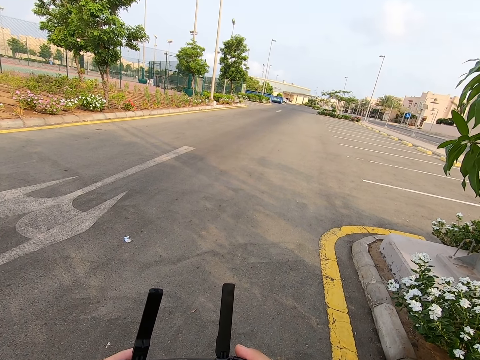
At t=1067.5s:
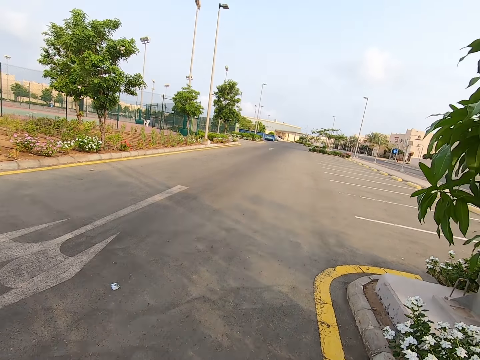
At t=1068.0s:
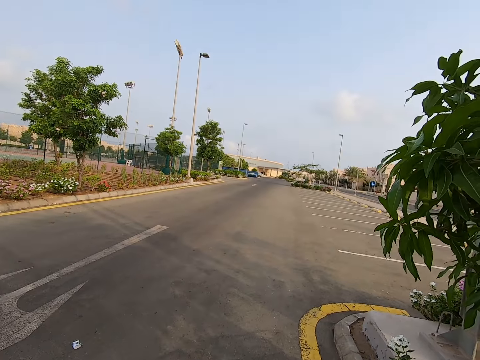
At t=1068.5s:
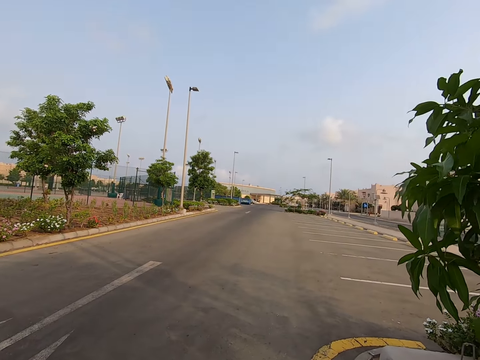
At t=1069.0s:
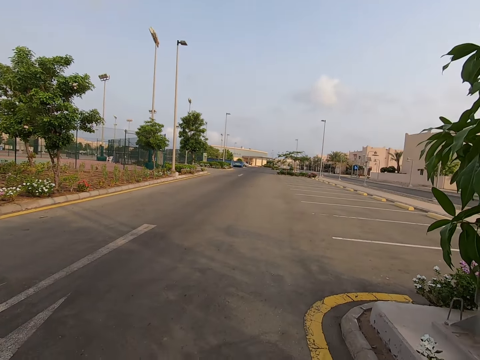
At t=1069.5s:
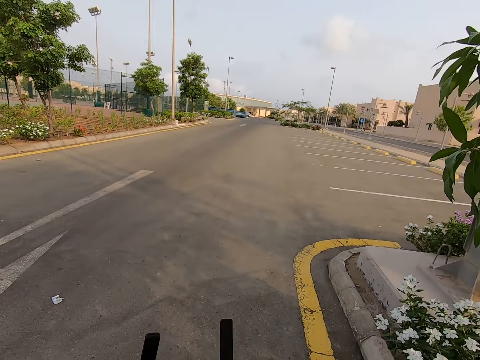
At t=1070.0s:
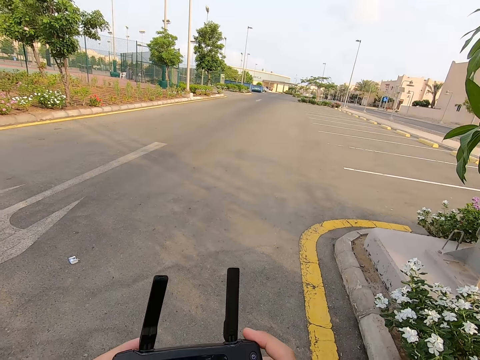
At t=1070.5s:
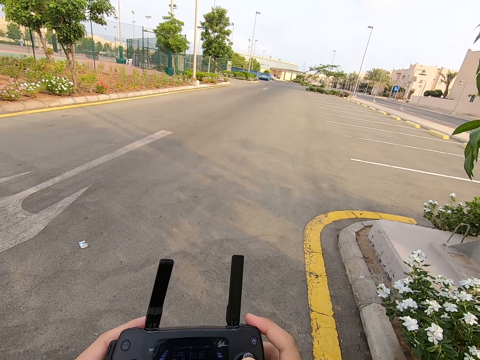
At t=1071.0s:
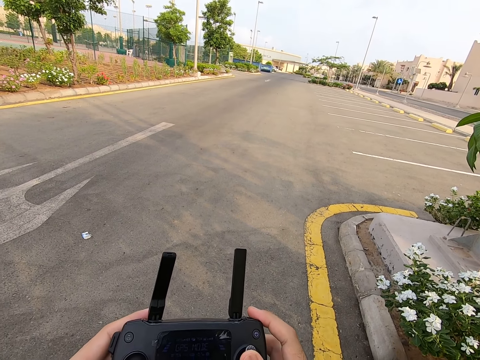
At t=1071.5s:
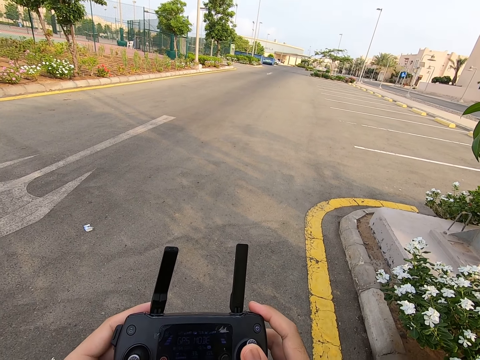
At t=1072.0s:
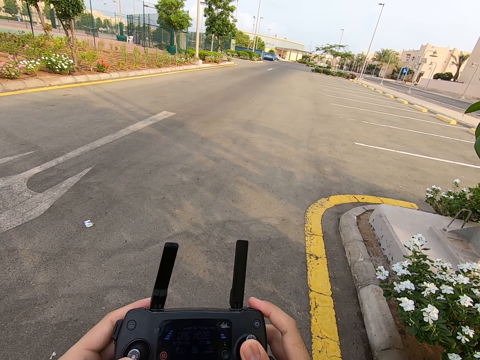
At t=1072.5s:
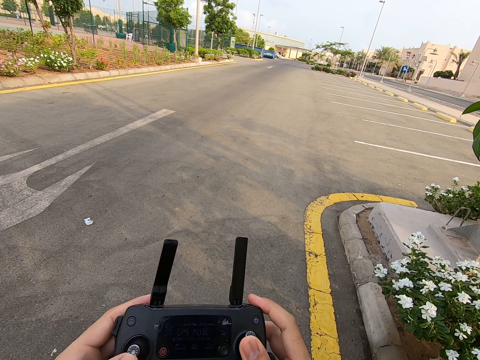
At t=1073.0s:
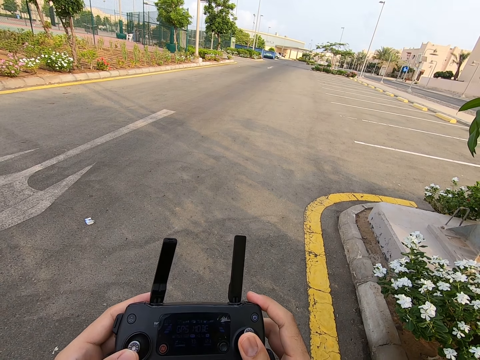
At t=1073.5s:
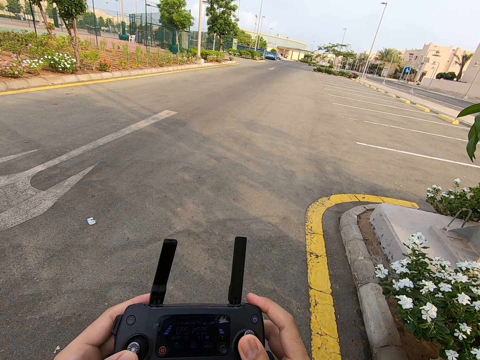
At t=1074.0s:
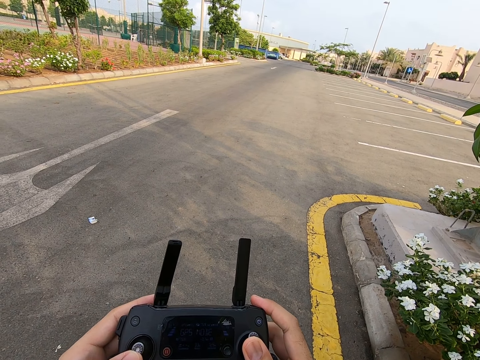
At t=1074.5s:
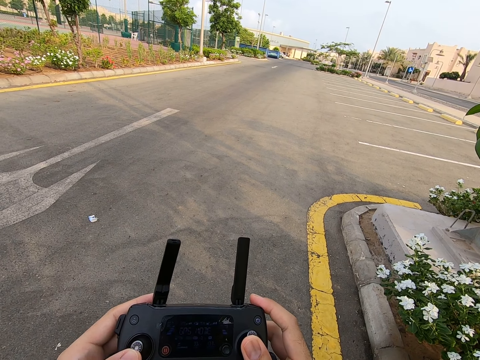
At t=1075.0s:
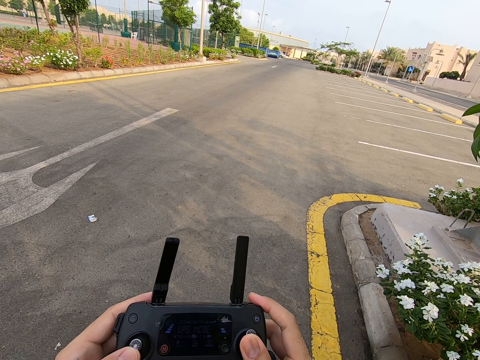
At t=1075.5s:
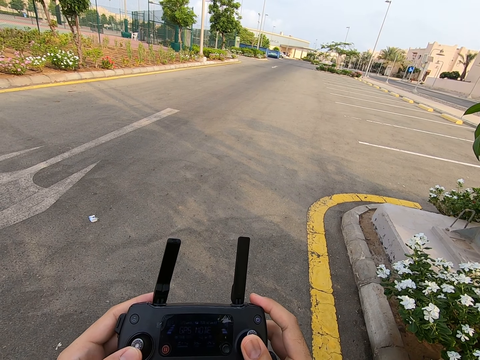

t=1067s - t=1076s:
The camera wearer looks around. They press the drone controller.

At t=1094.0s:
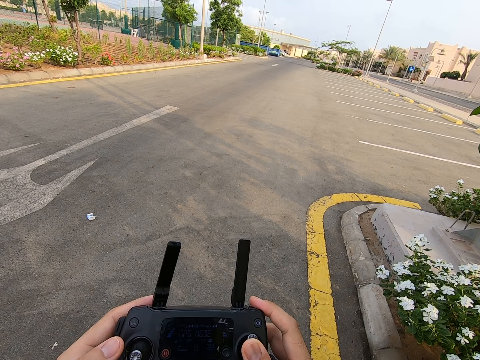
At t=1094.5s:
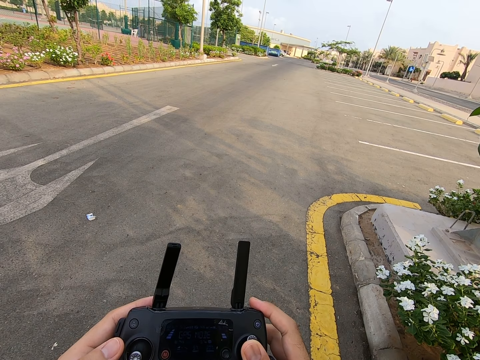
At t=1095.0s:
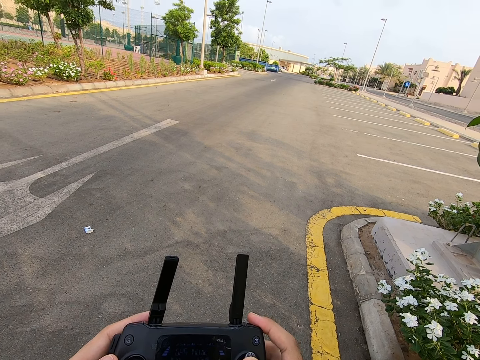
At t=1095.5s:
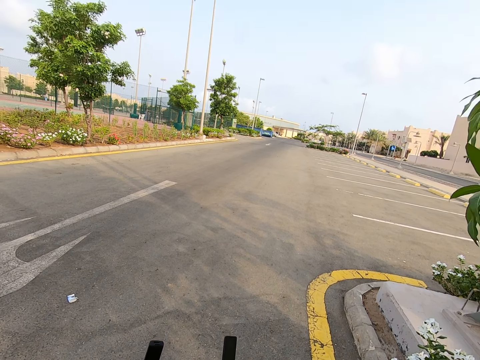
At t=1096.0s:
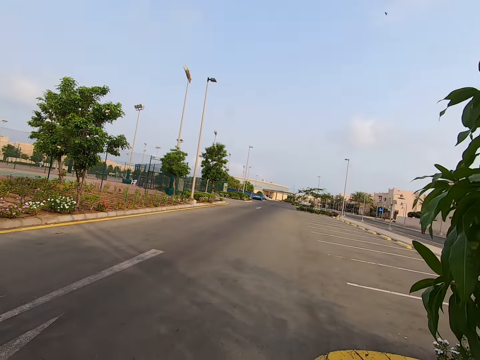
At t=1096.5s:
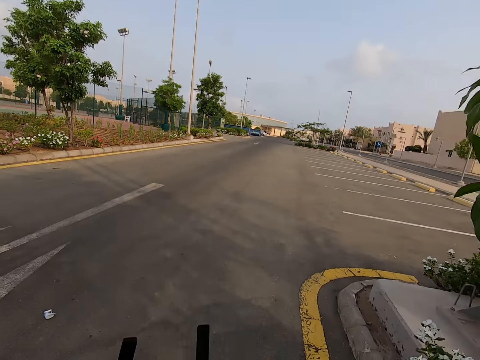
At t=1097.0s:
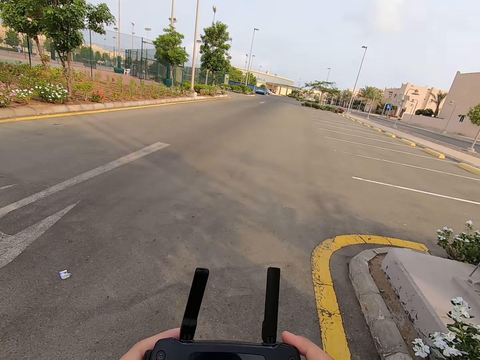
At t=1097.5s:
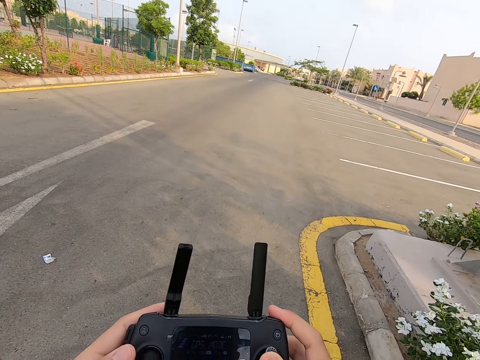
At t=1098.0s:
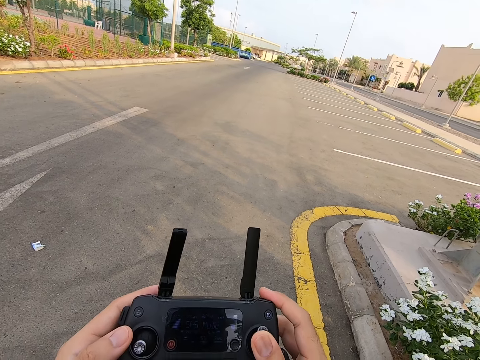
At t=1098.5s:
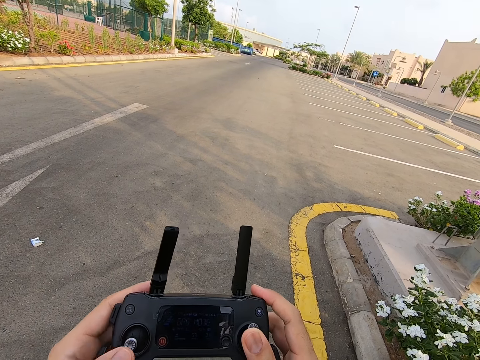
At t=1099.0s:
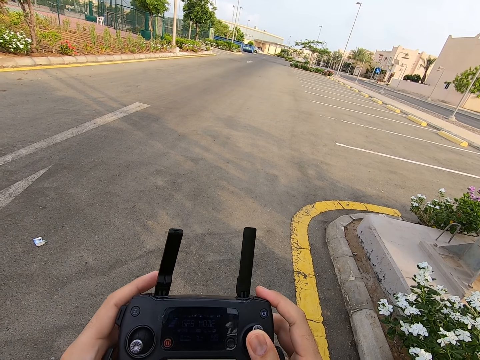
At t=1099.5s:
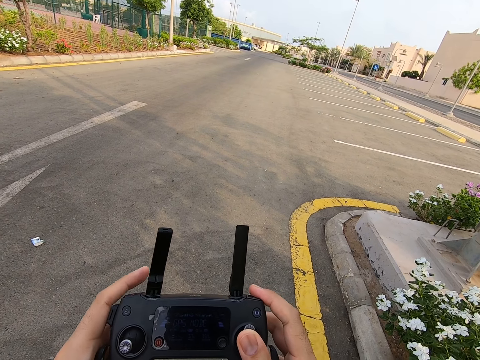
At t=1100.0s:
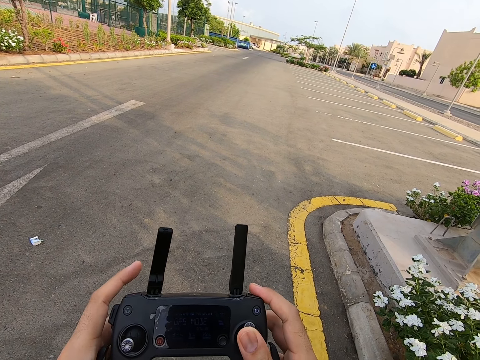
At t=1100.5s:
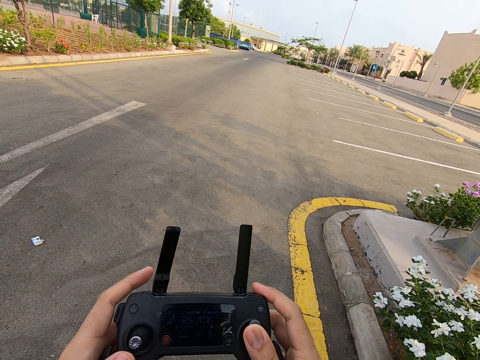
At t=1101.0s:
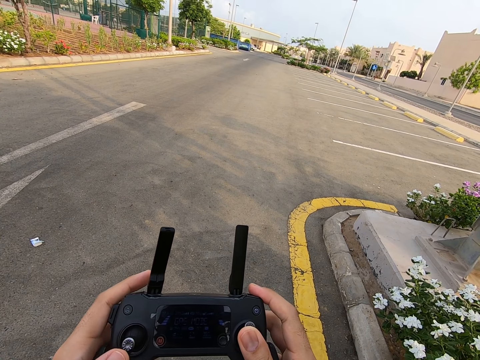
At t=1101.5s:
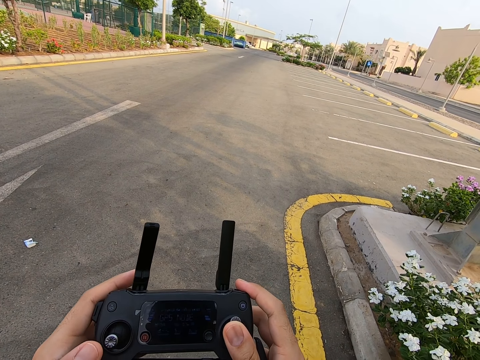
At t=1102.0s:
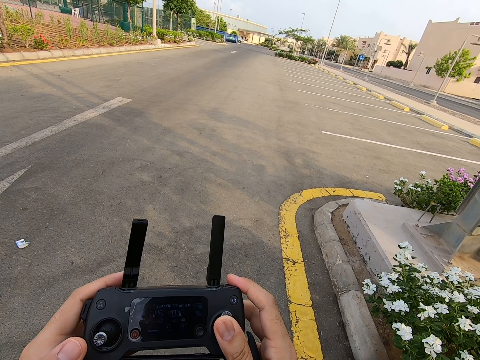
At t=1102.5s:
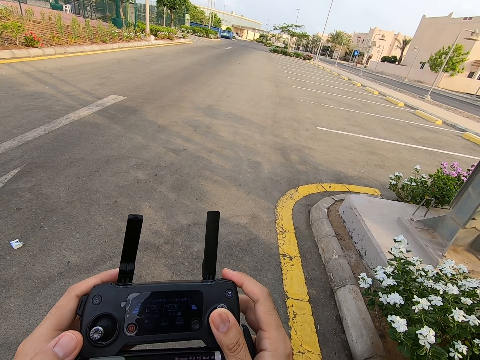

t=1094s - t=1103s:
The camera wearer looks around. They press the drone controller.

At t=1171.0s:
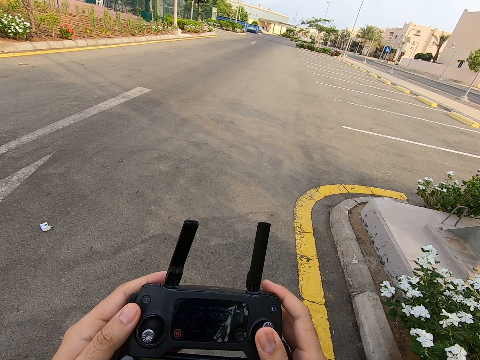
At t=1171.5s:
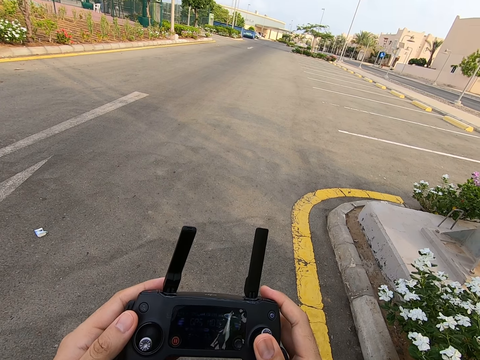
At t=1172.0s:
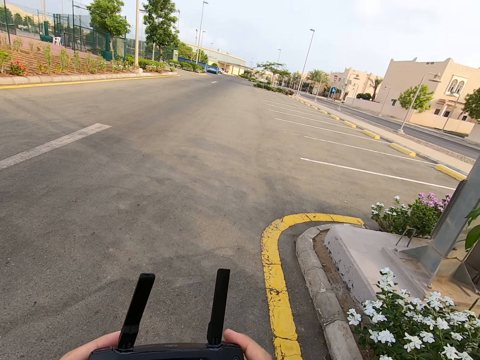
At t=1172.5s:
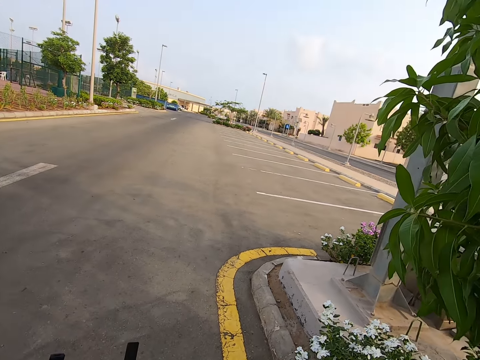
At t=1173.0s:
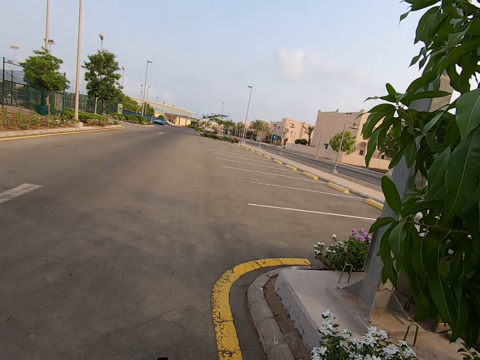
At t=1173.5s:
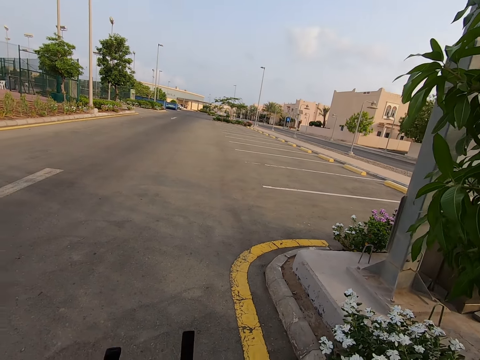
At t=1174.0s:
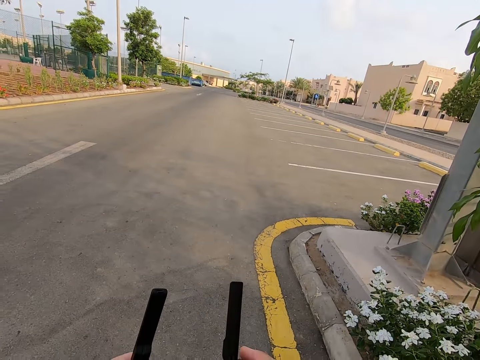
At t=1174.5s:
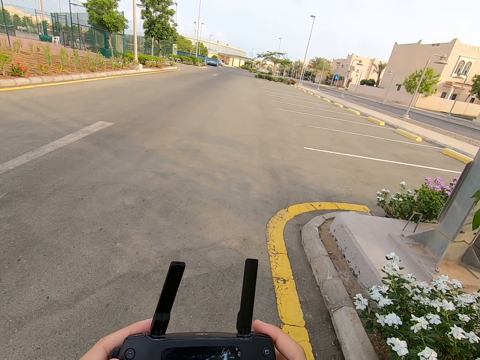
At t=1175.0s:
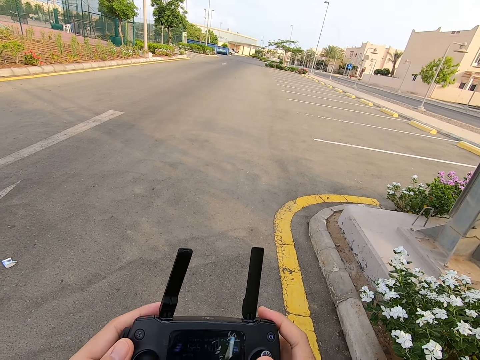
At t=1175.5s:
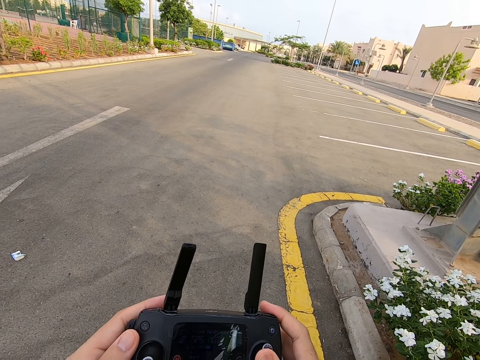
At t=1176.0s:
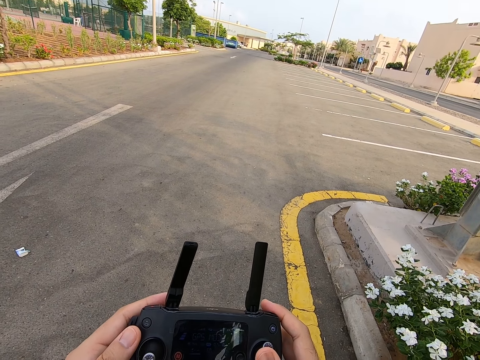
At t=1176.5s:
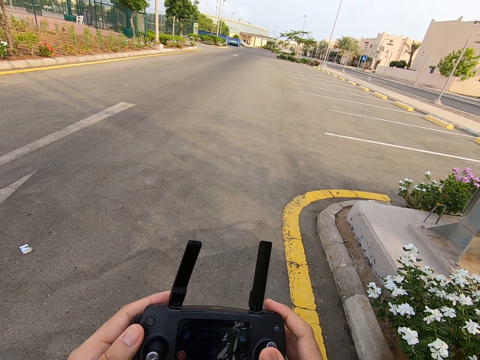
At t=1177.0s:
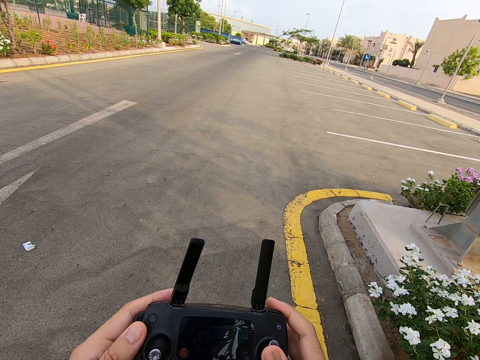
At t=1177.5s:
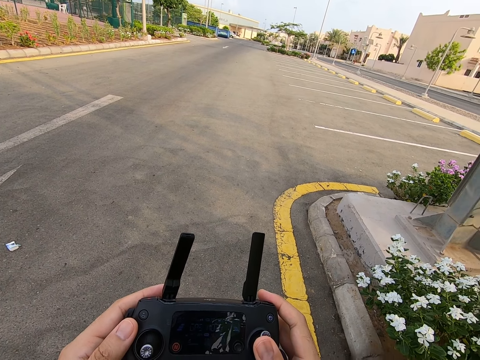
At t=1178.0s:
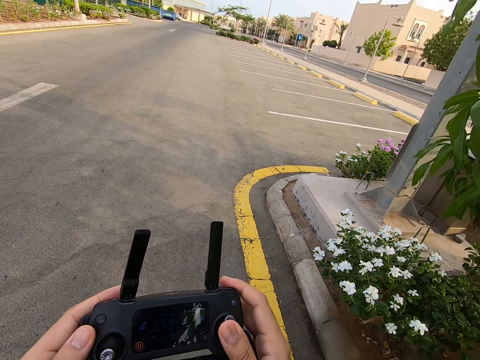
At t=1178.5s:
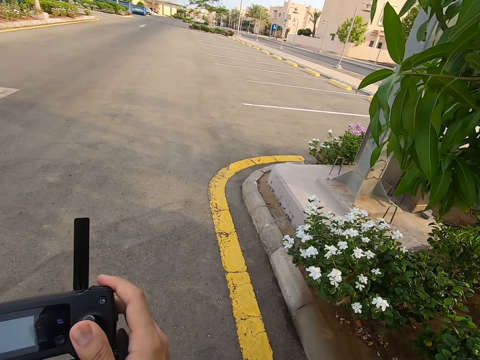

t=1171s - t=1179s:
The camera wearer looks around. They press the drone controller. They move the drone controller.
